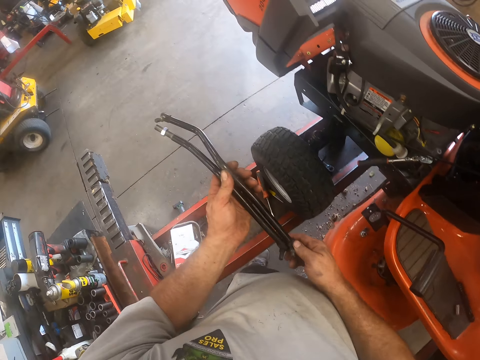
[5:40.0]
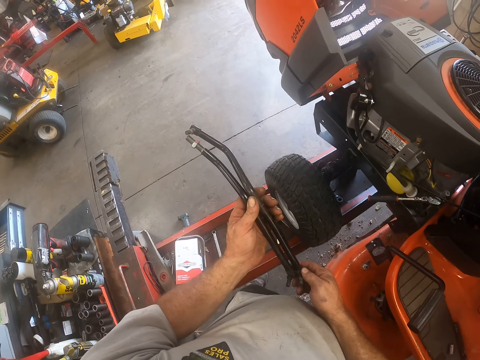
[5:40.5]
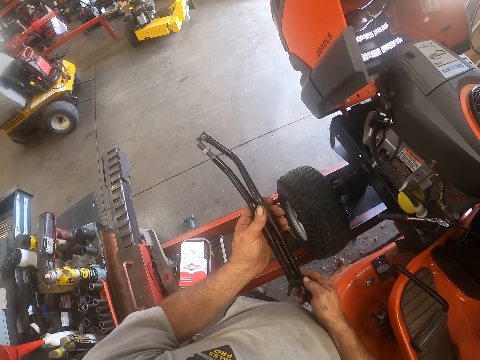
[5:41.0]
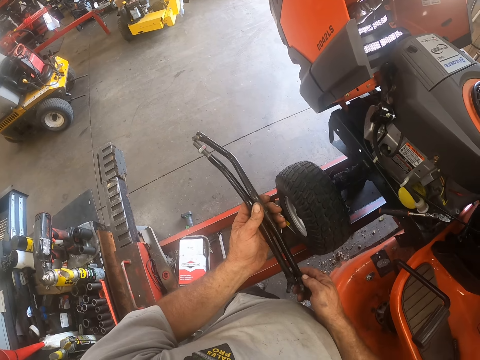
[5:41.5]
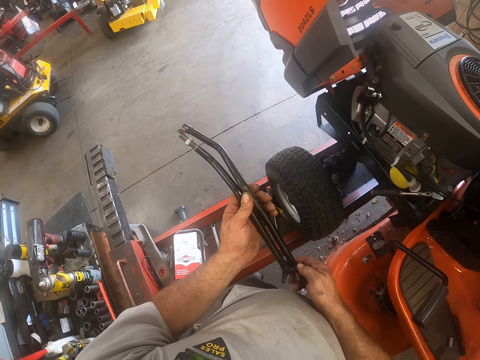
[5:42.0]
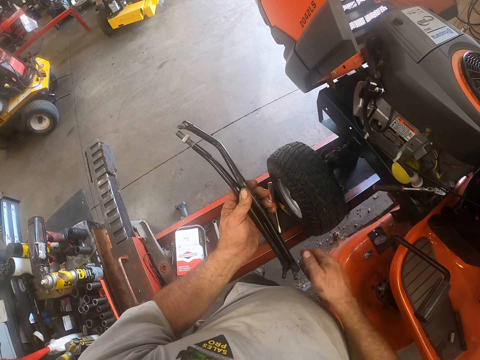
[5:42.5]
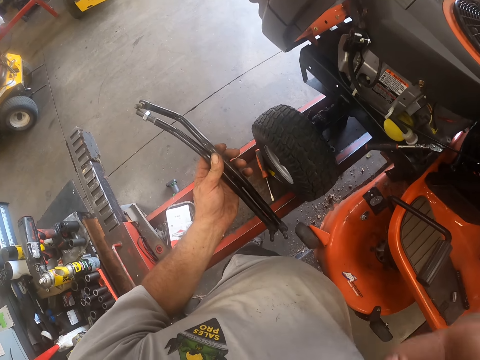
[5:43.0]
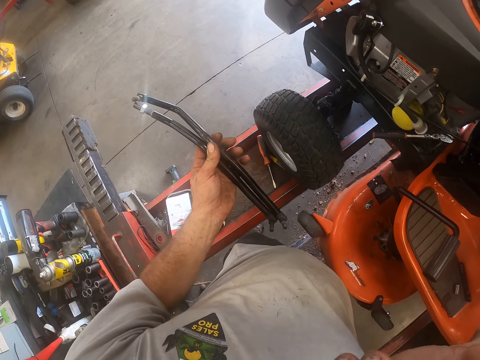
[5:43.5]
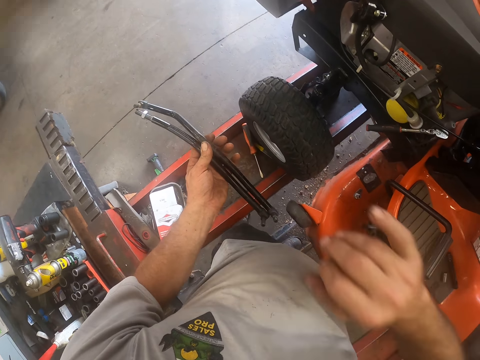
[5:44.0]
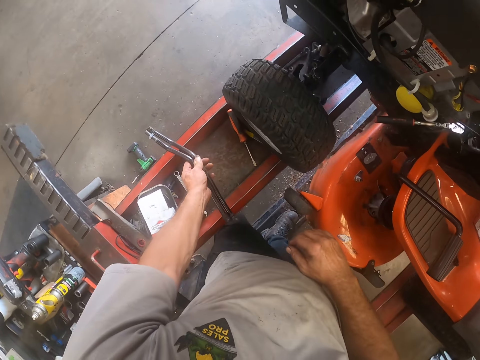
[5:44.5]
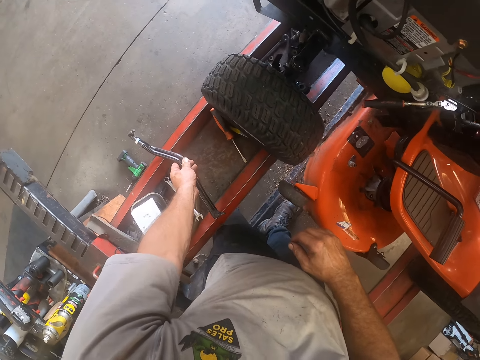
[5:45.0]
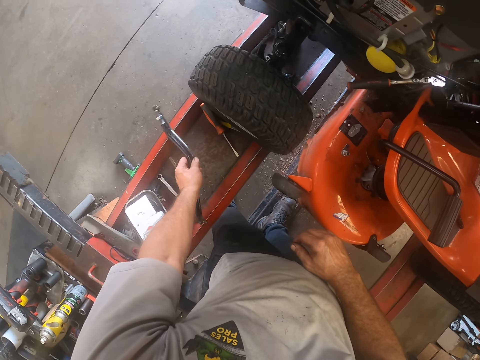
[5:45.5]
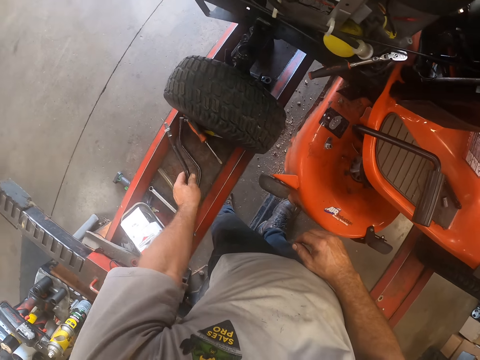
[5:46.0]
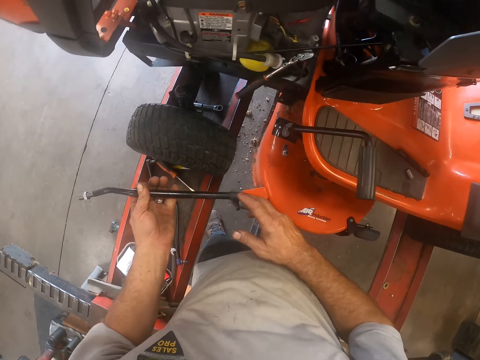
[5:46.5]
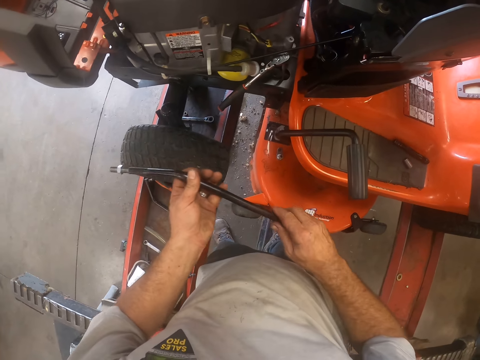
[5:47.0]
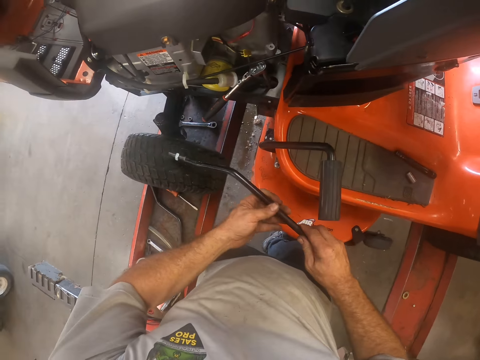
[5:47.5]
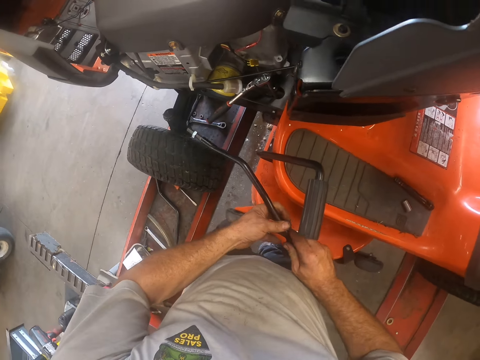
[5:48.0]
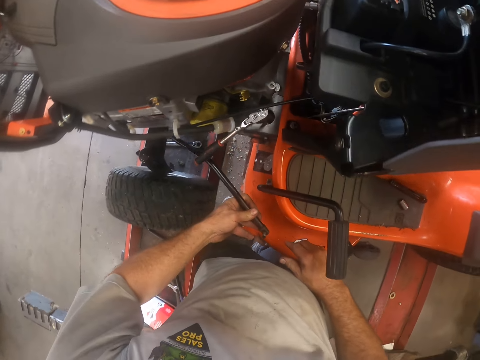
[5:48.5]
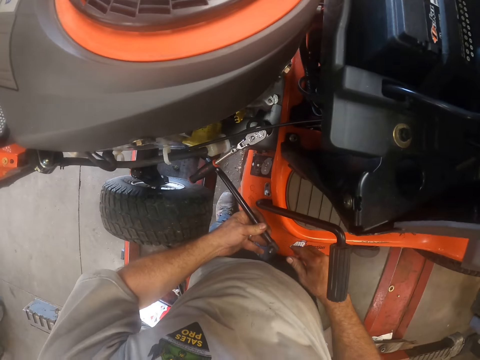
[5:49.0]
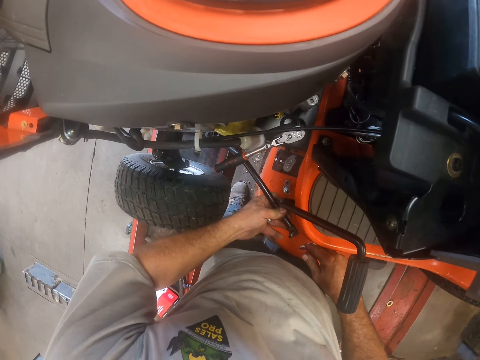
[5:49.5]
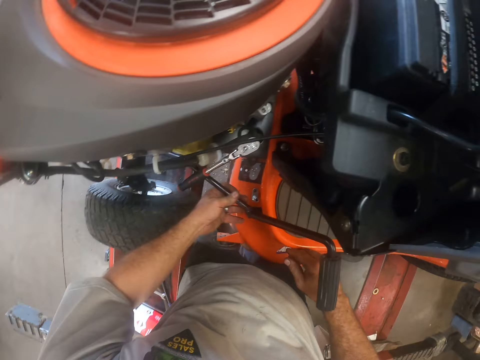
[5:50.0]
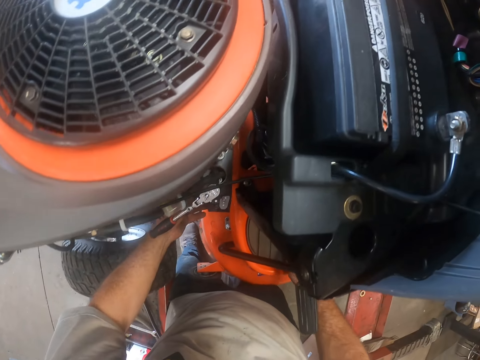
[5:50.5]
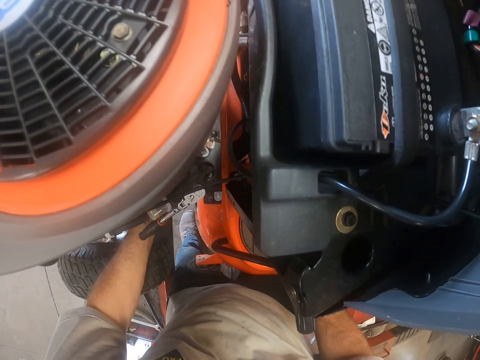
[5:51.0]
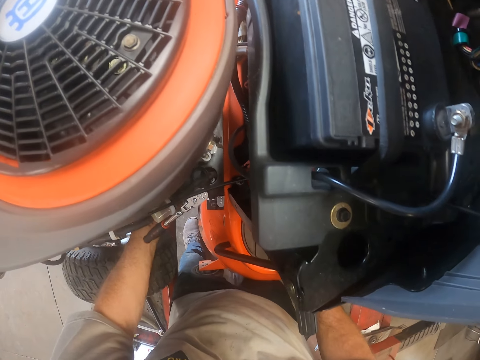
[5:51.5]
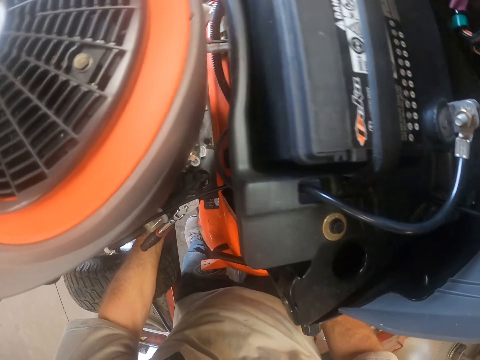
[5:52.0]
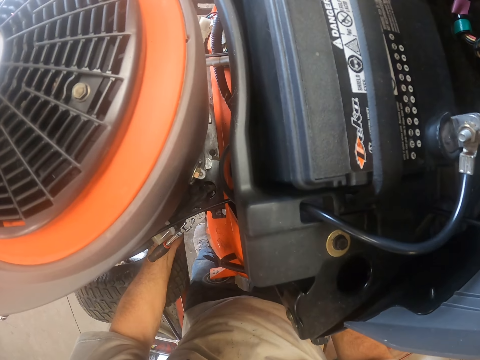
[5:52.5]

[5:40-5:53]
The camera wearer touches his face. He drops one of the tie rods on the workshop lift. He holds the tie rod with his right hand. He puts the tie rod under the lawn tractor.

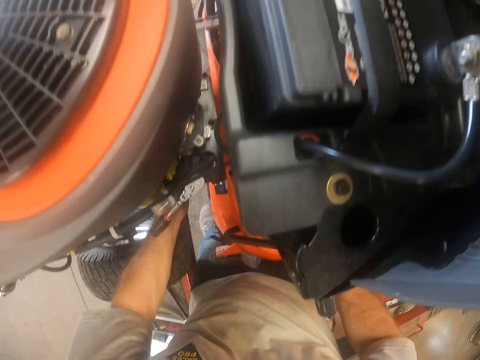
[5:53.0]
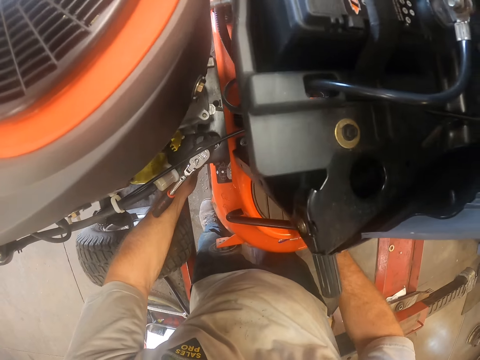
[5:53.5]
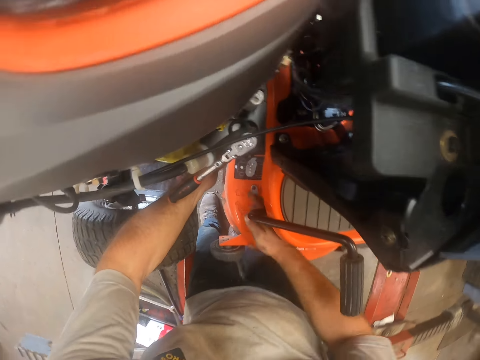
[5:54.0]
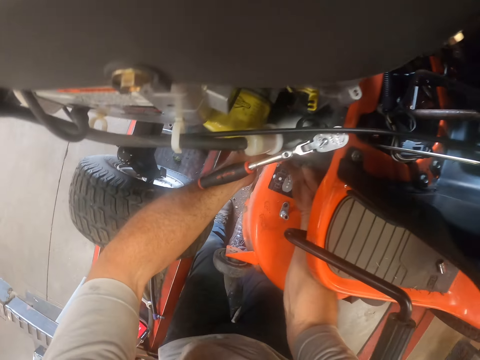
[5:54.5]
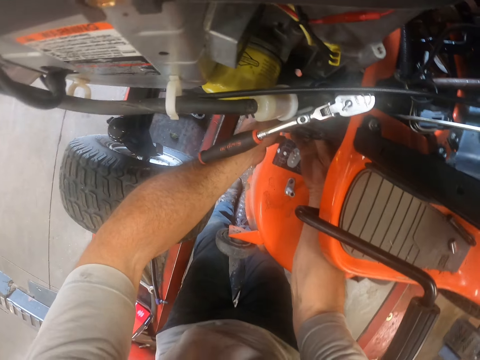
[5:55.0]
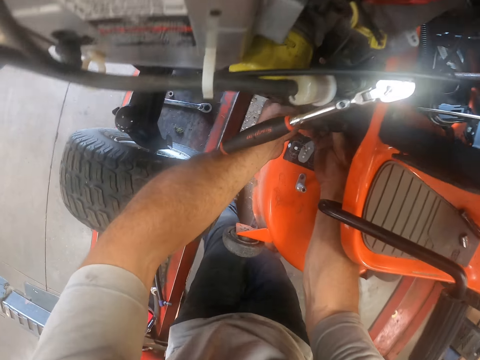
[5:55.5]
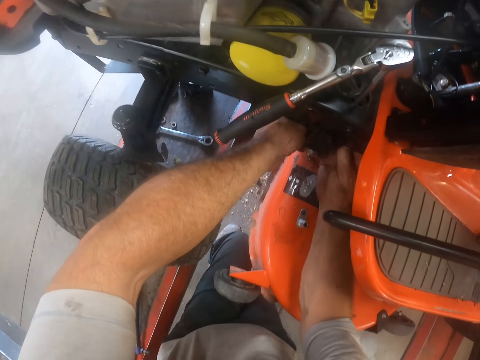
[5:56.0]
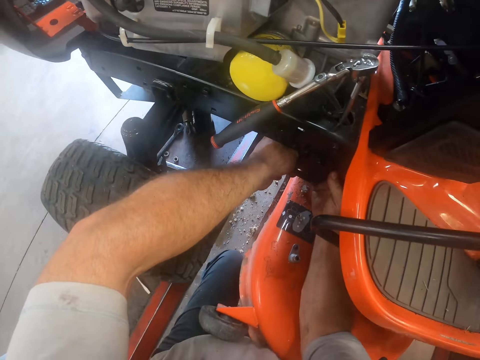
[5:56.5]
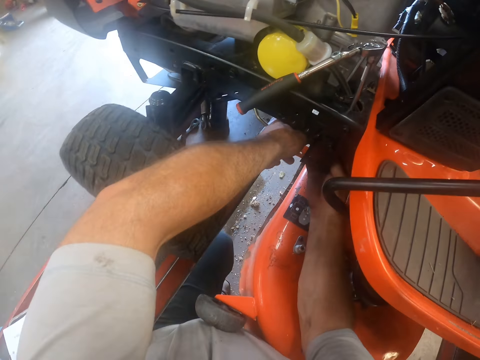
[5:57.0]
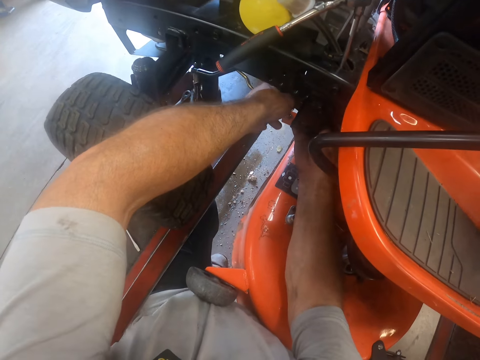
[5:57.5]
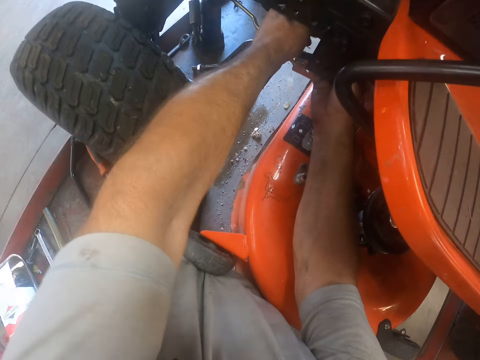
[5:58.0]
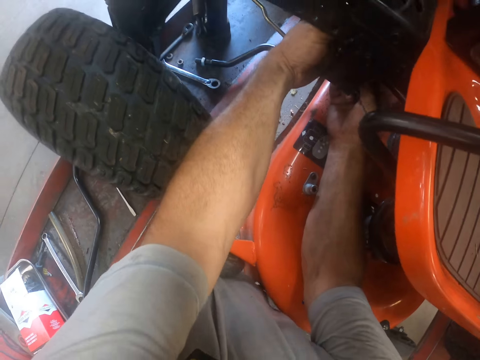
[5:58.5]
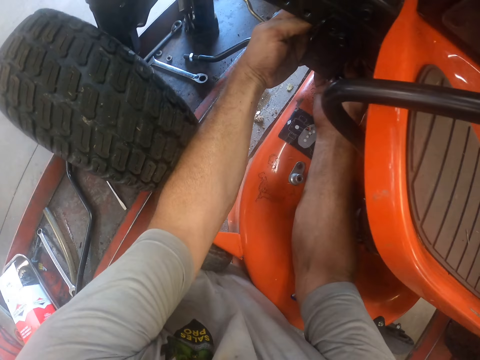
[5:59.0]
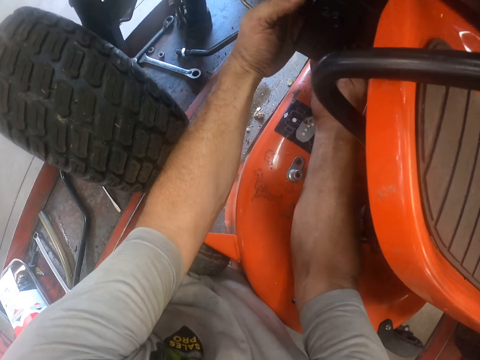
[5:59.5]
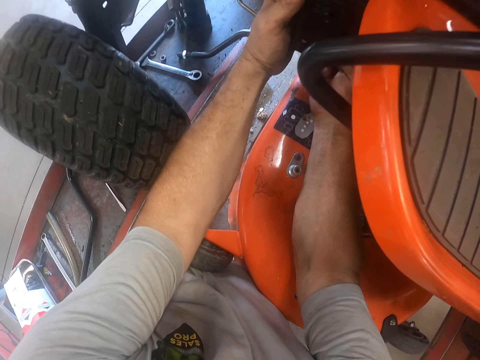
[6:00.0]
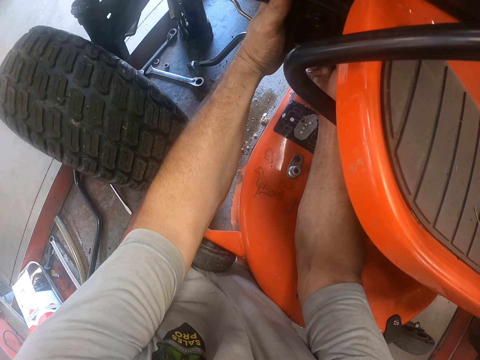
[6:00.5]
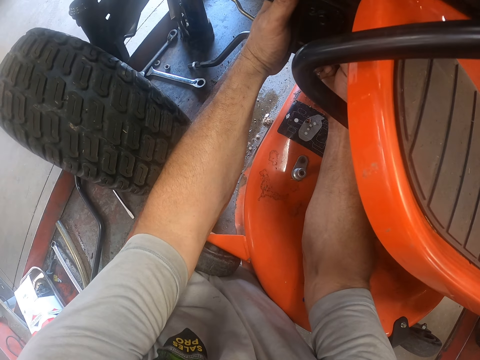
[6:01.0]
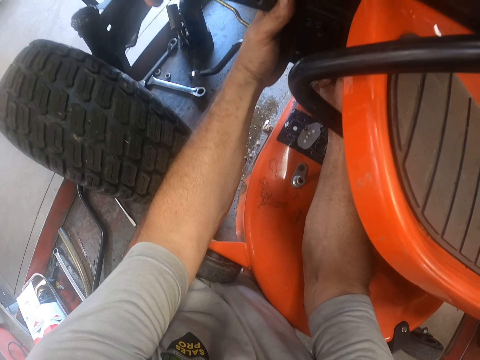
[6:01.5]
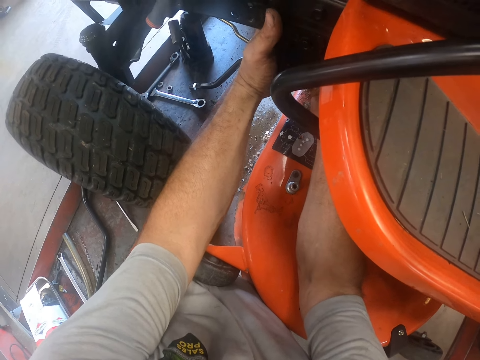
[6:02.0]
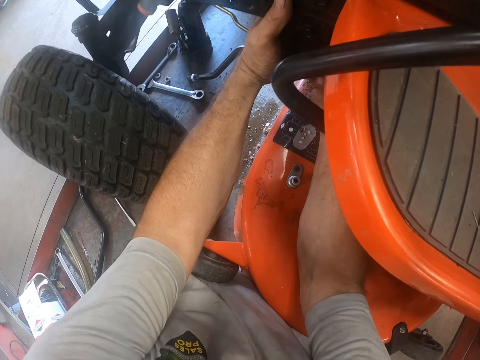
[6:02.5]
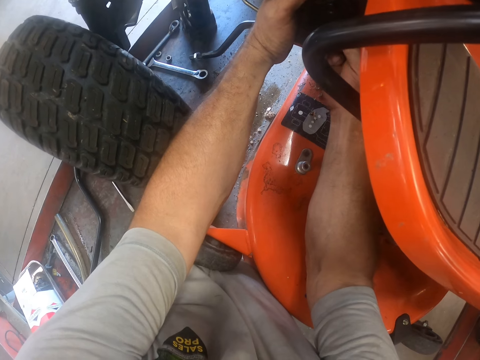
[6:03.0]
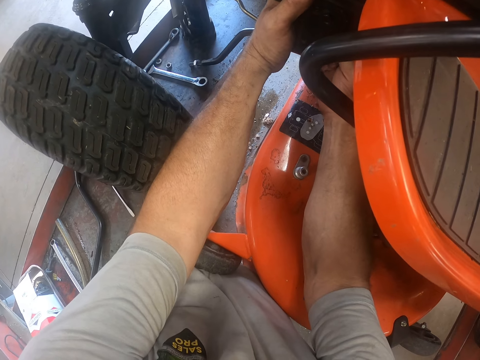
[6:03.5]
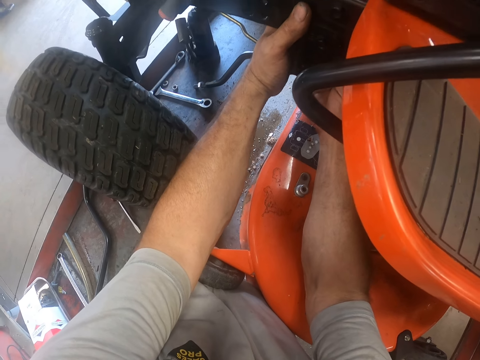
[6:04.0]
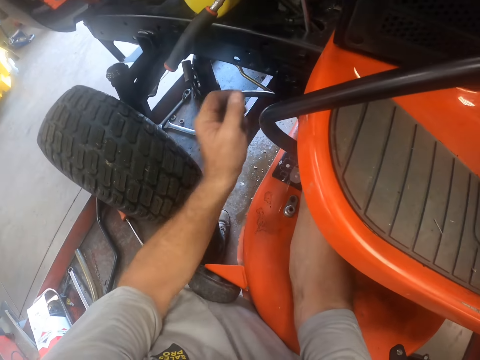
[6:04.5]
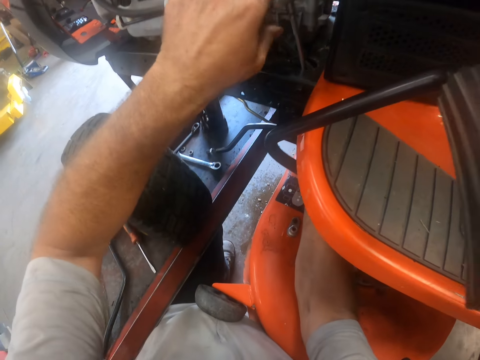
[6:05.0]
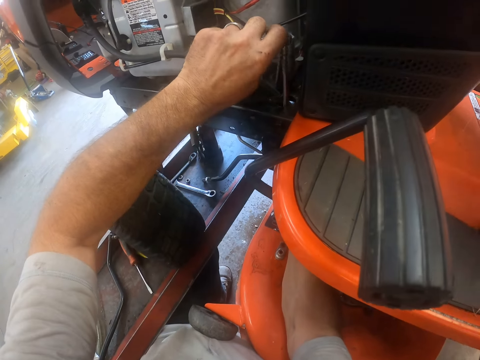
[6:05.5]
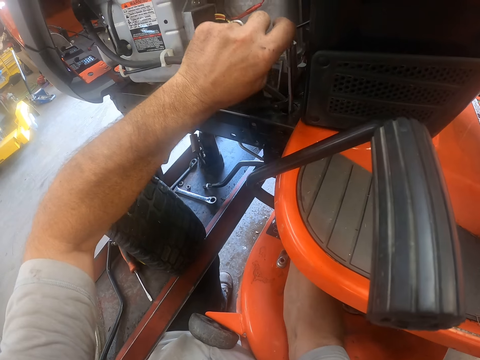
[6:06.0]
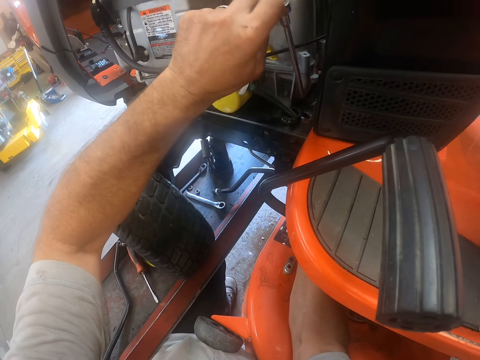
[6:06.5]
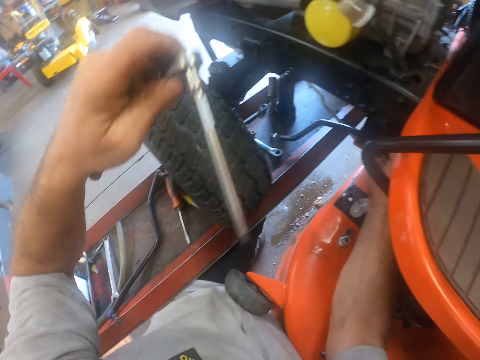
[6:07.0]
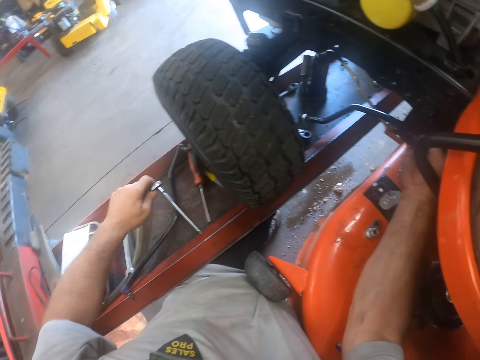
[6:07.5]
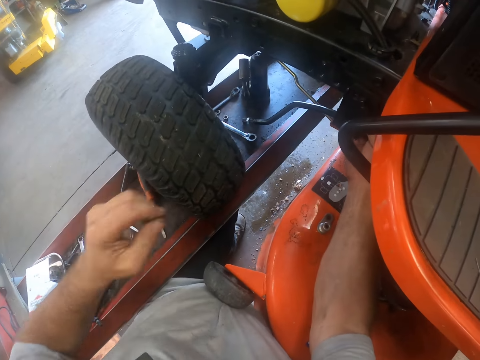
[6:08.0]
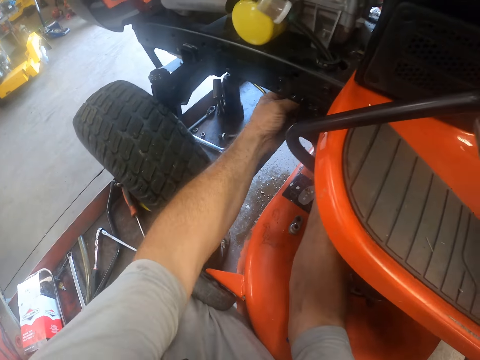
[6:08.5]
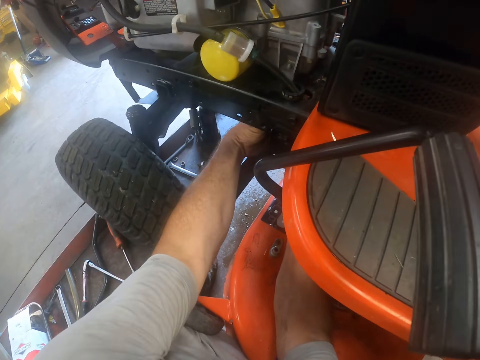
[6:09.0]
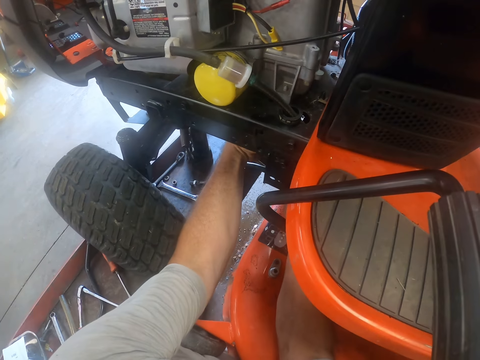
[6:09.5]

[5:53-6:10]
The camera wearer attaches the tie rod to the lawn tractor. He picks the torque wrench from the lawn tractor with his left hand. He drops the torque wrench on the workshop lift. He puts his left hand under the lawn tractor. He picks a flank socket.
